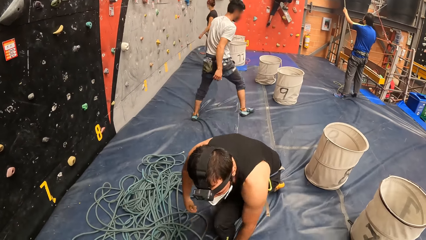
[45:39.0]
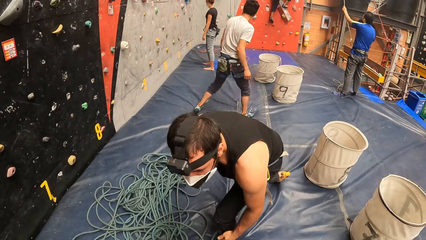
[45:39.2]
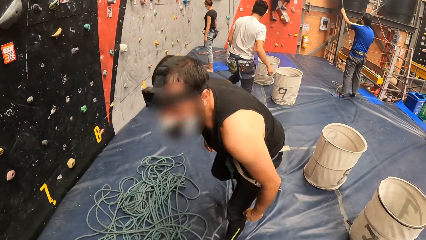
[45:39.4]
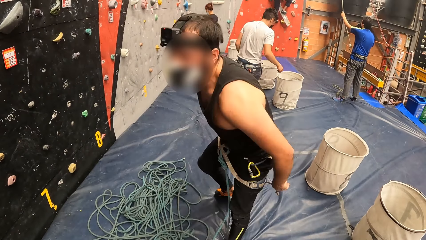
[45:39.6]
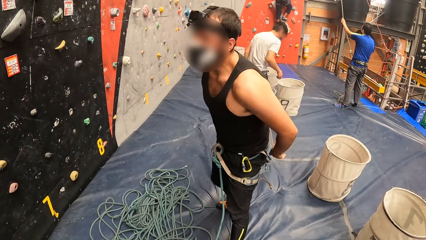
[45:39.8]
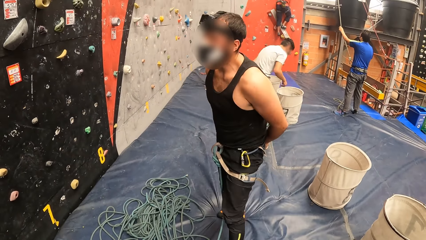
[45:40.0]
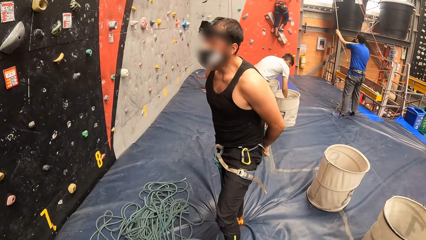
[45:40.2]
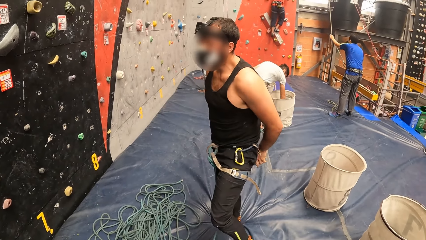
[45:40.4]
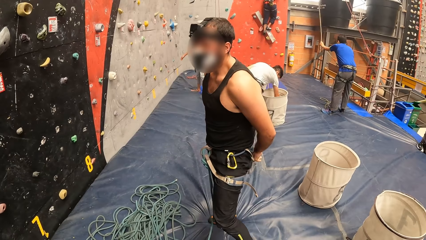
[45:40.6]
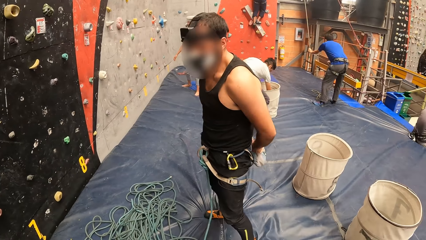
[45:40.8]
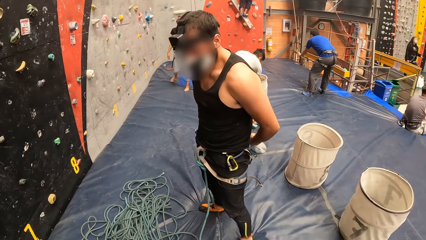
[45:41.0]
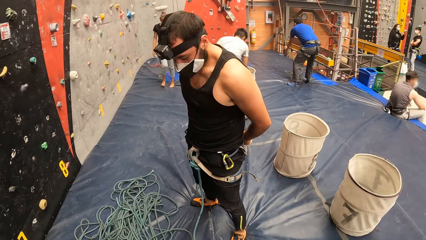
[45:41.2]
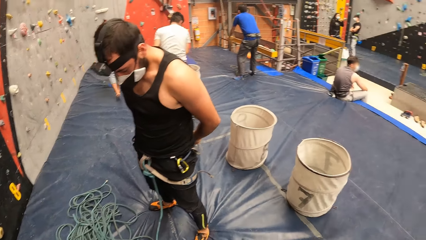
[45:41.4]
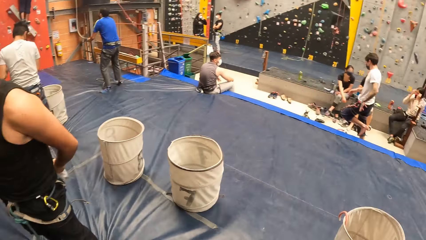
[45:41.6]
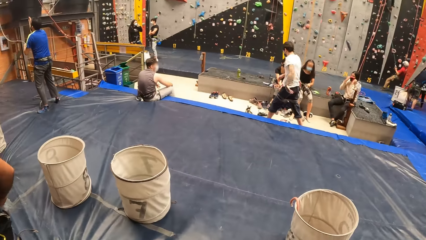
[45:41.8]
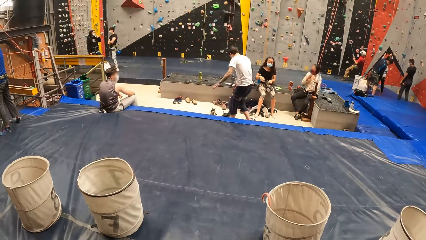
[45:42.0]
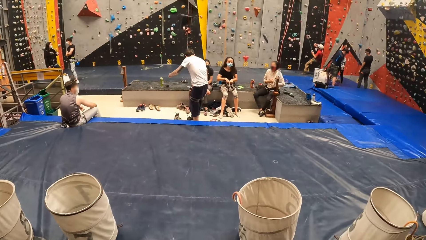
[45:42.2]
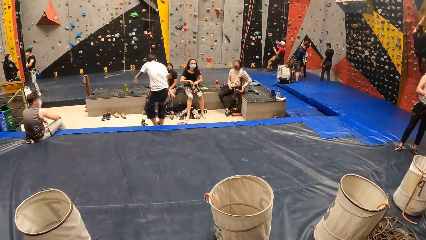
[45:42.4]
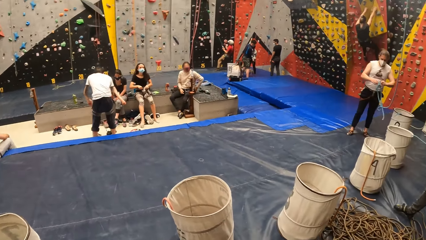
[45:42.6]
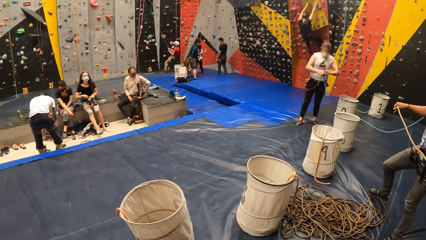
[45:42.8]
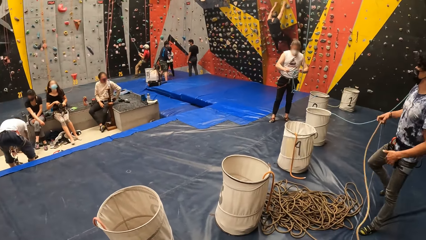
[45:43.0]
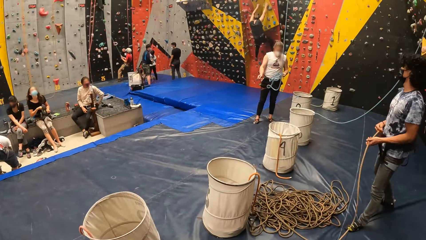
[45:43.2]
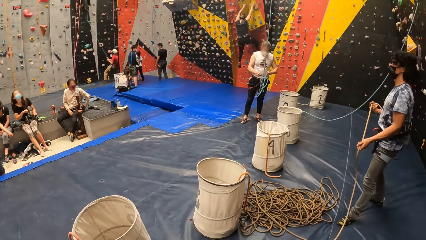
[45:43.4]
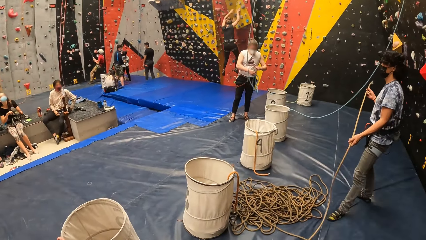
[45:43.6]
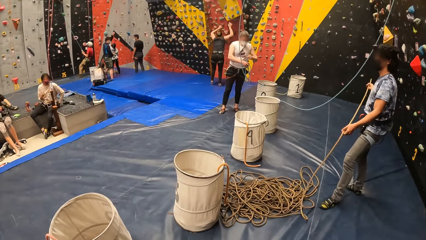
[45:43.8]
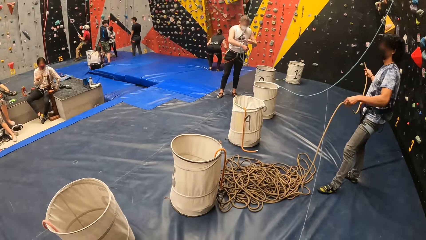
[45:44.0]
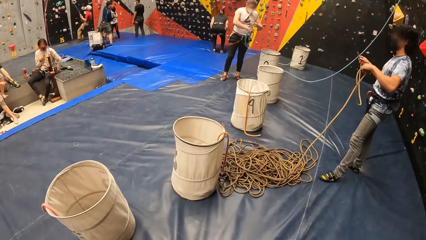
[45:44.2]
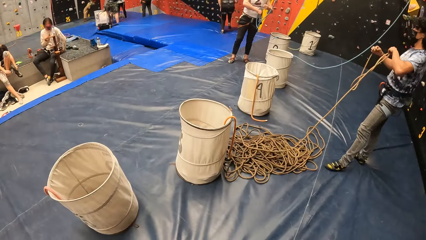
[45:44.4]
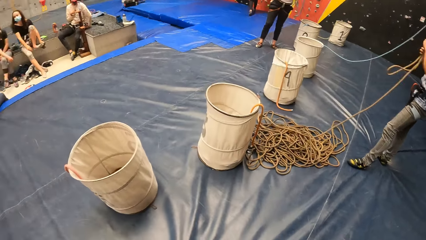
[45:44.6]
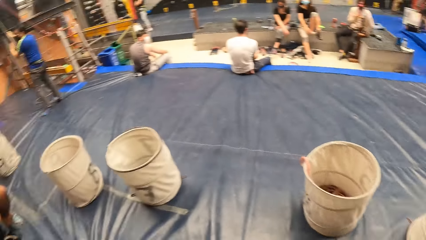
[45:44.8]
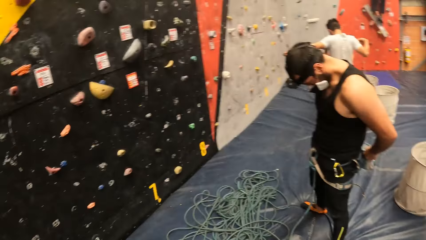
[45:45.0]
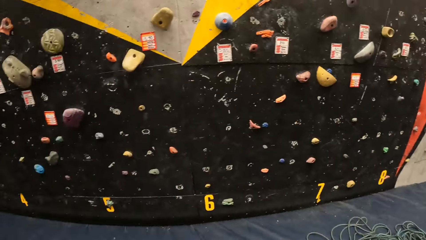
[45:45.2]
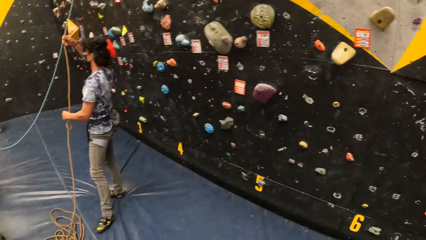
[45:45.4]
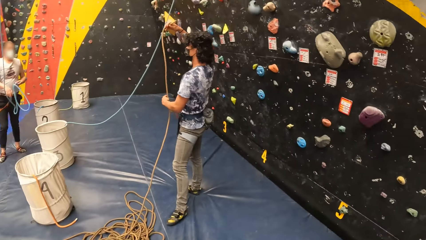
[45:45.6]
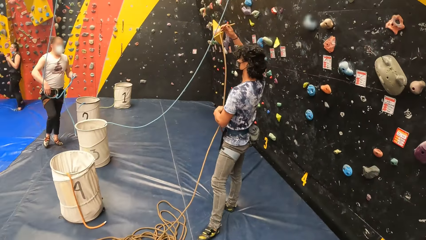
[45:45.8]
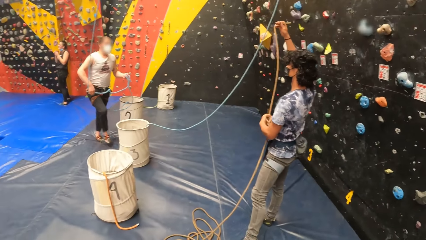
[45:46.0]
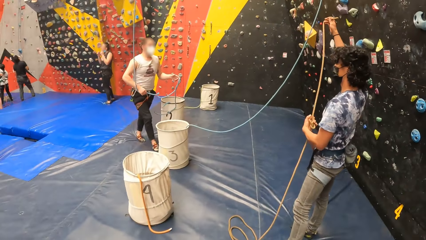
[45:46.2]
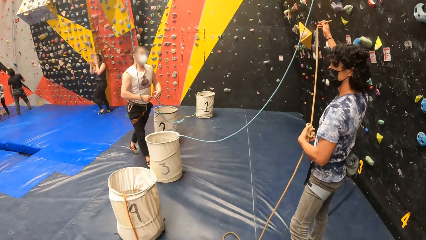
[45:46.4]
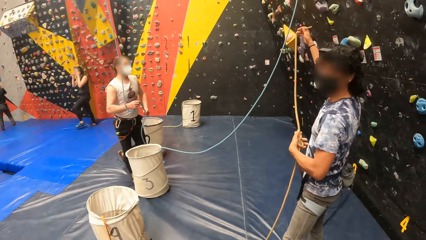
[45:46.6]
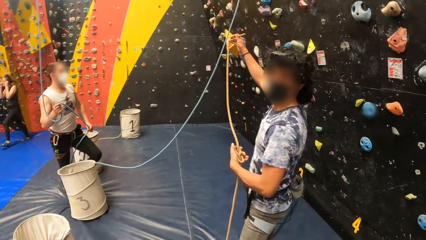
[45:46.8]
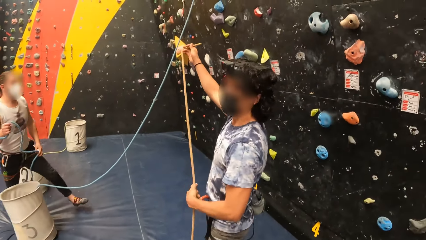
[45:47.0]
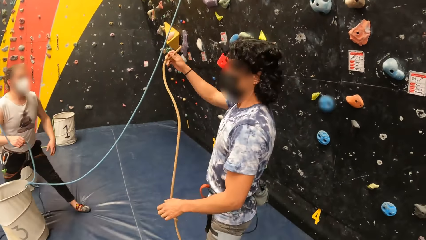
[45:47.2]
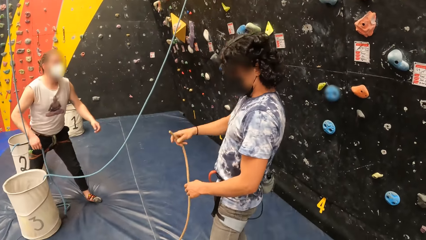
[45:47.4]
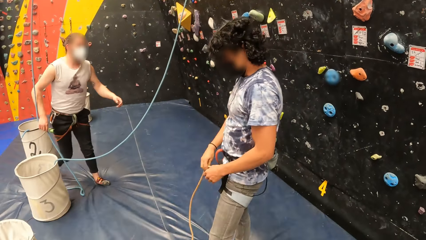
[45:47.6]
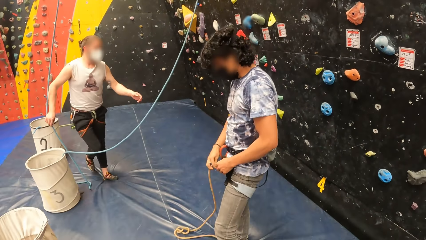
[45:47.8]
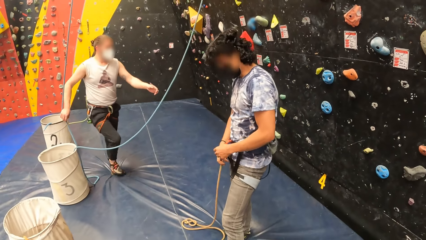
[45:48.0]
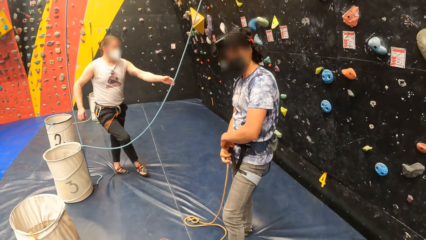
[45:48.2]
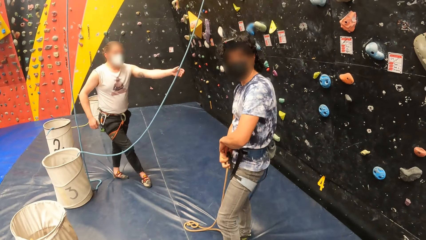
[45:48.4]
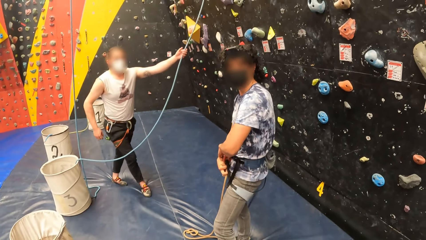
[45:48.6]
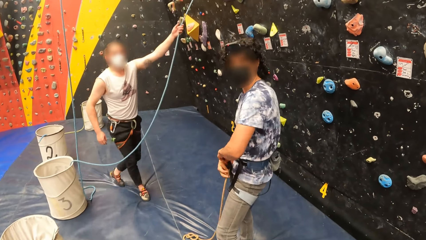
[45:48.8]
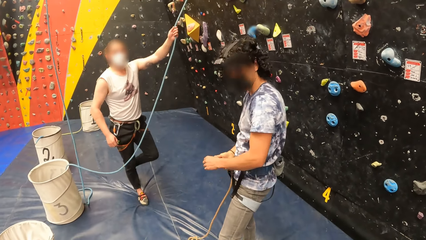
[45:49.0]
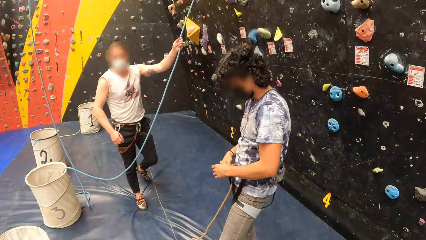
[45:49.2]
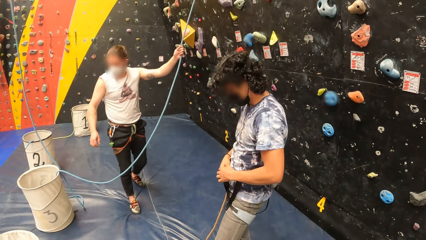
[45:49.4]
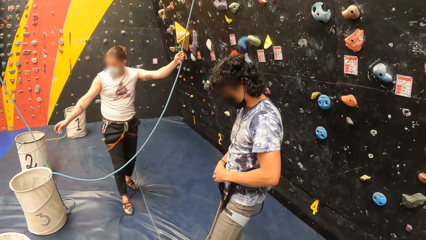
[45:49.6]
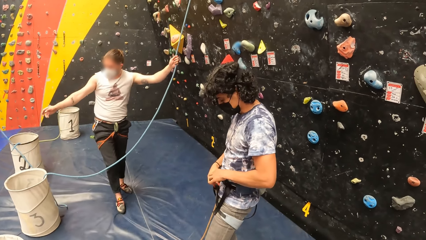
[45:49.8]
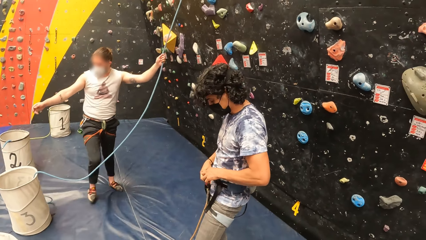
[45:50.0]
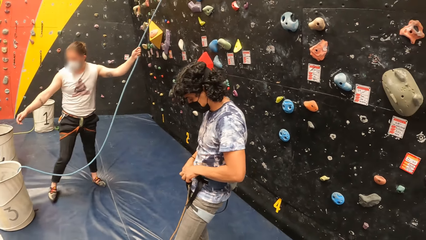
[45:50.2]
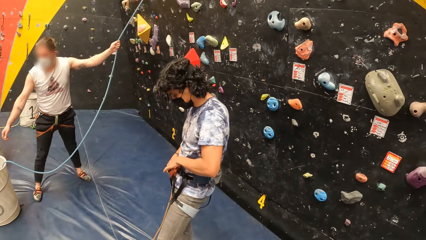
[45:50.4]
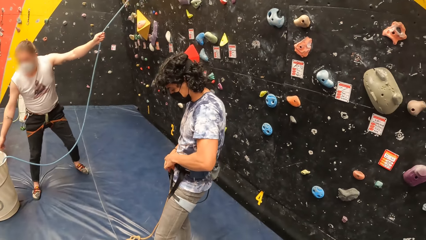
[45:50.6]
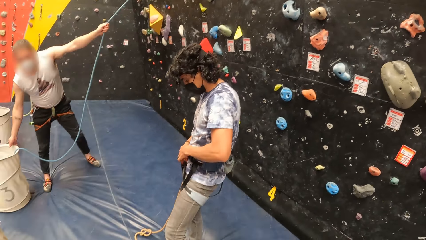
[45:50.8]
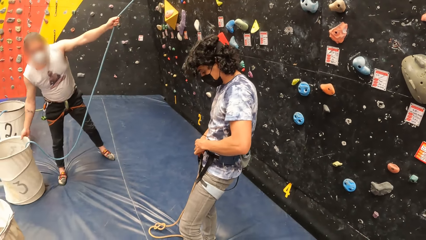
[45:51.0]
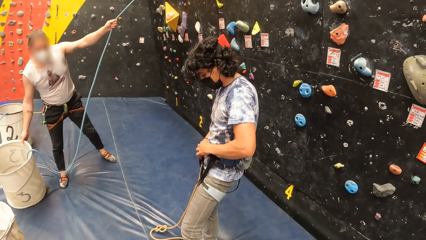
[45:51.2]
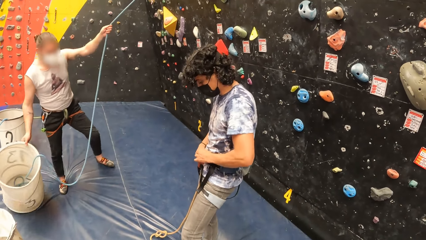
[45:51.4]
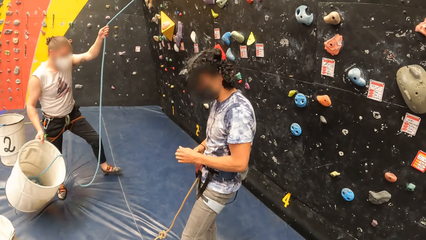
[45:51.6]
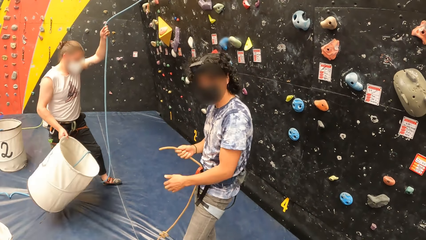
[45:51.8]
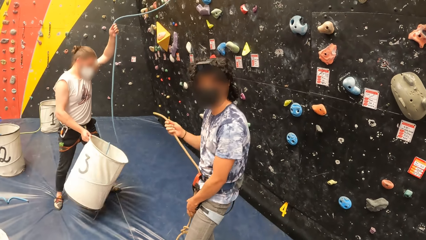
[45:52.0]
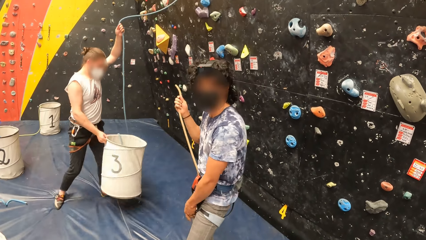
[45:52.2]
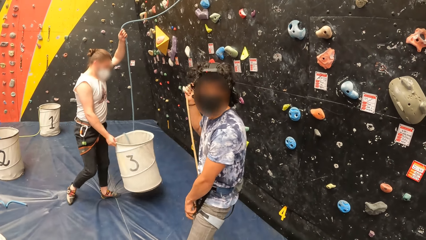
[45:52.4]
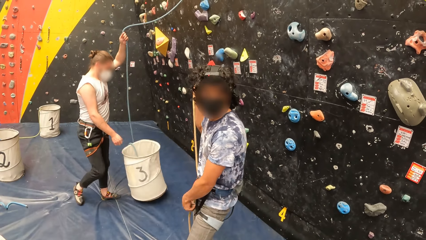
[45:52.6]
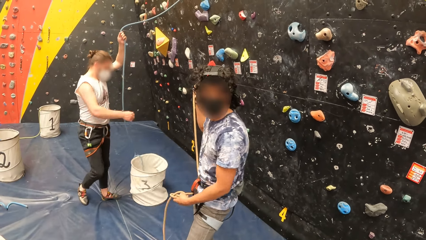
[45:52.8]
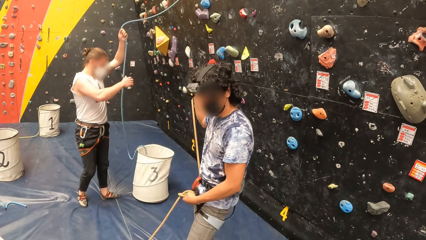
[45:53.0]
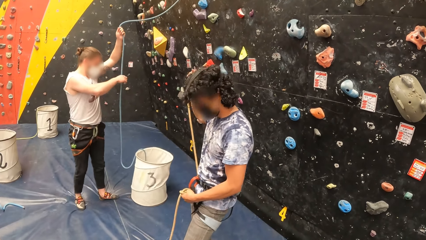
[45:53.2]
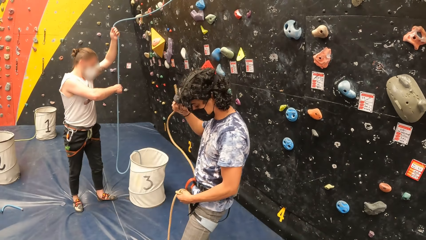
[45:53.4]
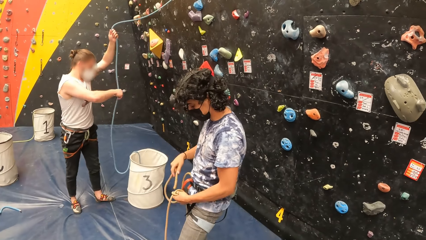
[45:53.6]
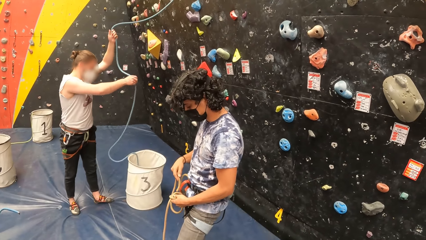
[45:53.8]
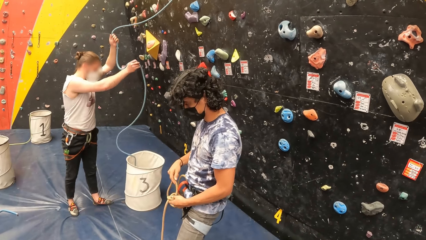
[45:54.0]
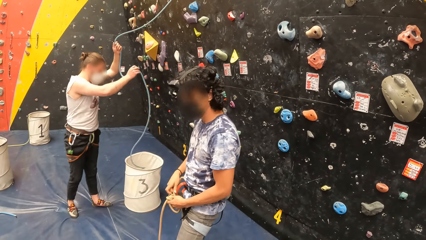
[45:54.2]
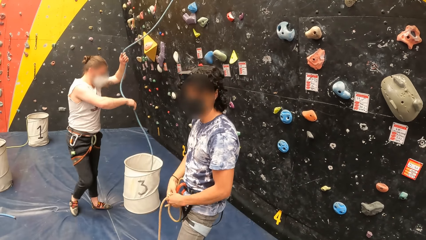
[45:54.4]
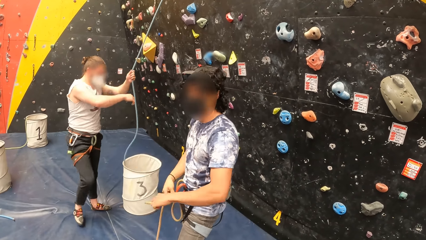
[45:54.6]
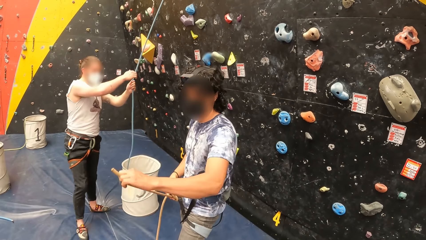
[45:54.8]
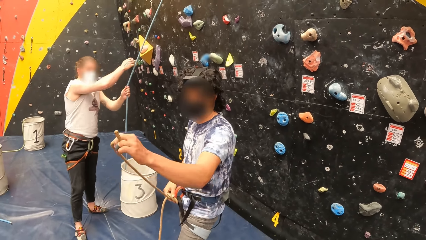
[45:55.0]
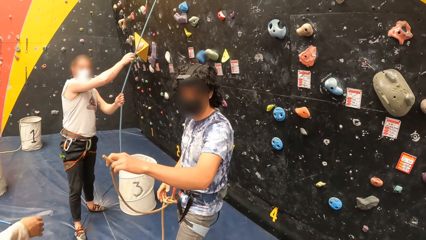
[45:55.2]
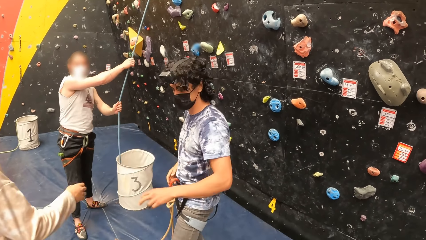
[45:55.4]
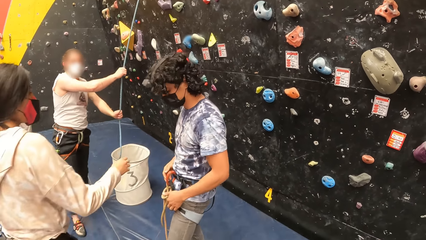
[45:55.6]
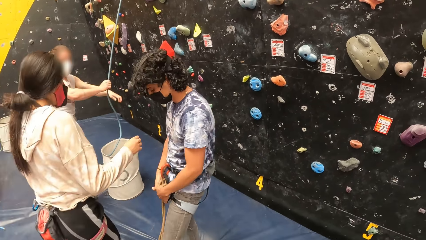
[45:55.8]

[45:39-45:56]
A man stands up. The camera wearer looks at the man. He turns to his right side. He looks around. He walks towards another man. He moves around. He looks at the other man.
